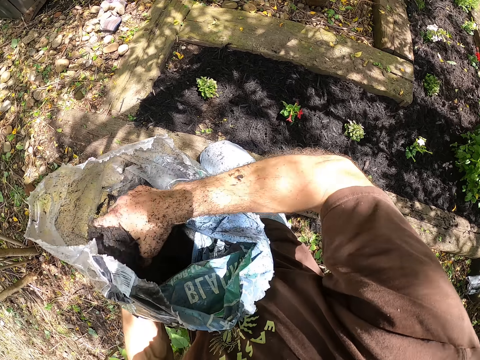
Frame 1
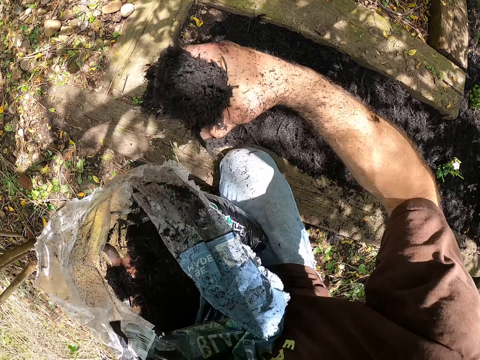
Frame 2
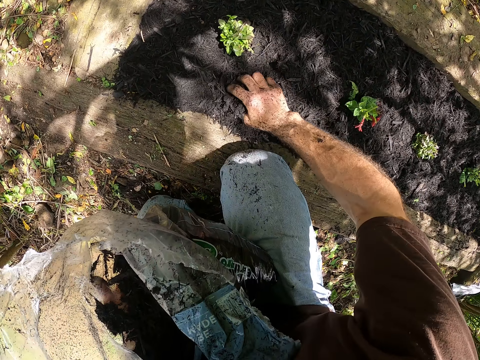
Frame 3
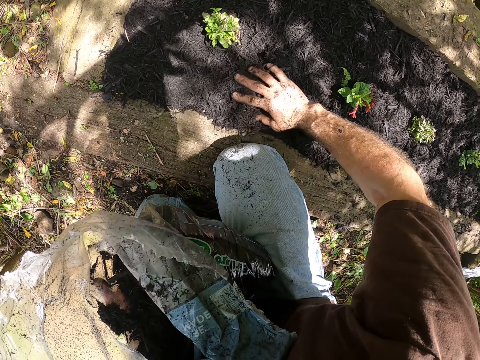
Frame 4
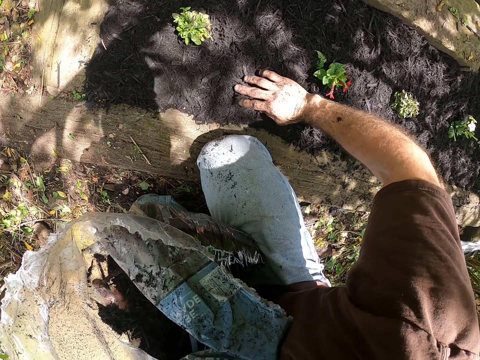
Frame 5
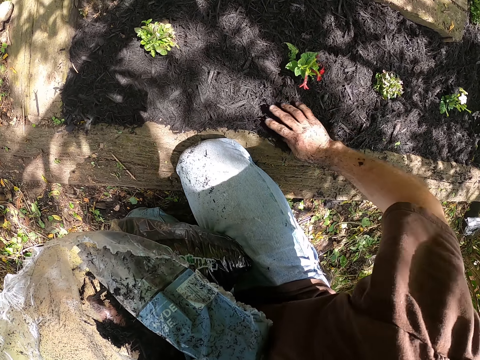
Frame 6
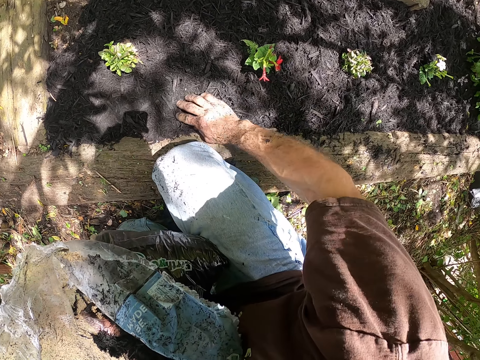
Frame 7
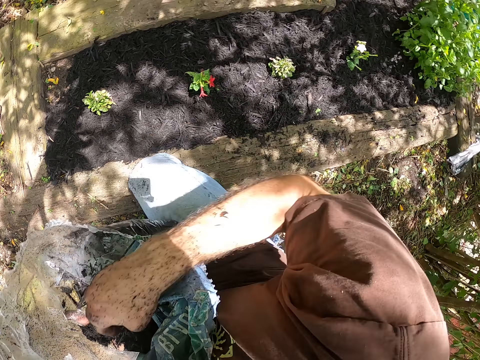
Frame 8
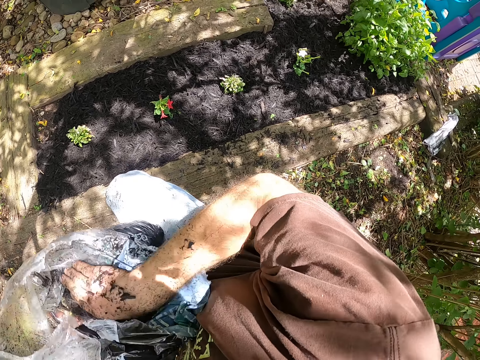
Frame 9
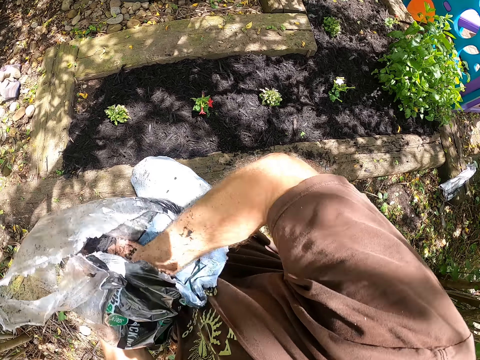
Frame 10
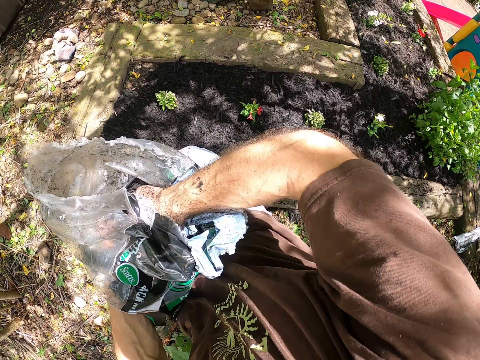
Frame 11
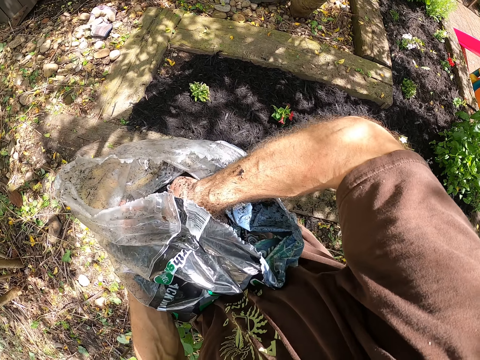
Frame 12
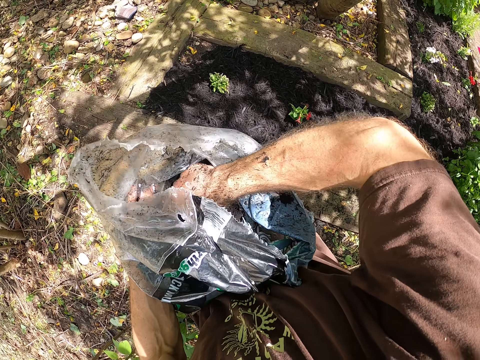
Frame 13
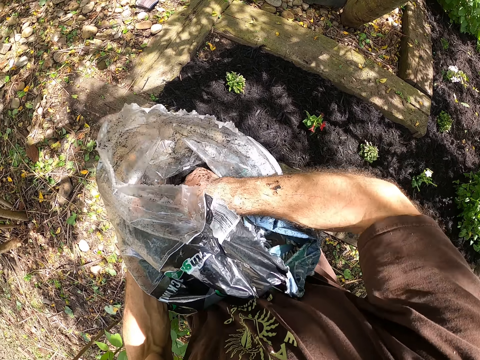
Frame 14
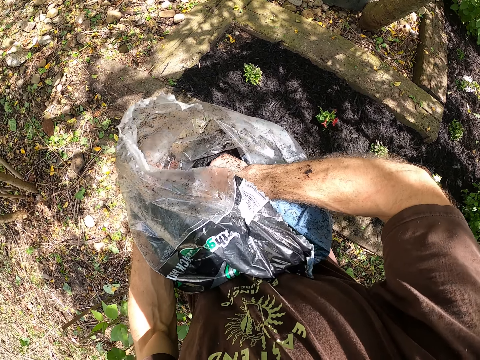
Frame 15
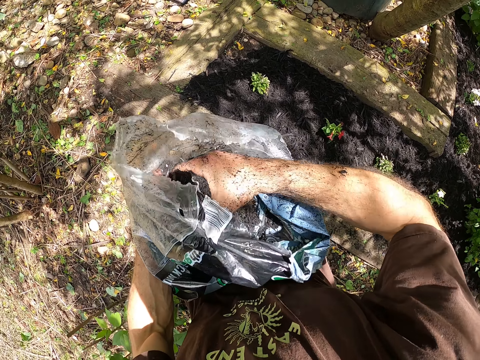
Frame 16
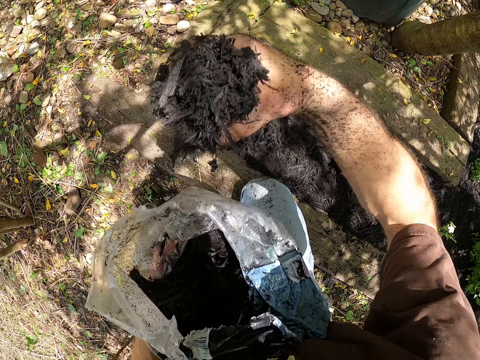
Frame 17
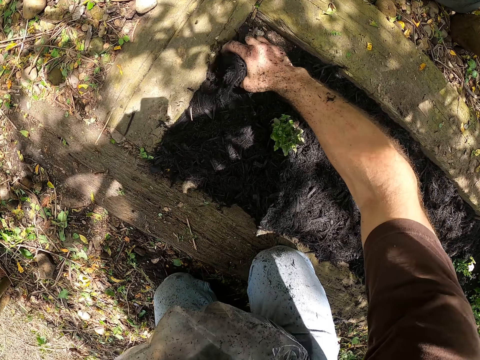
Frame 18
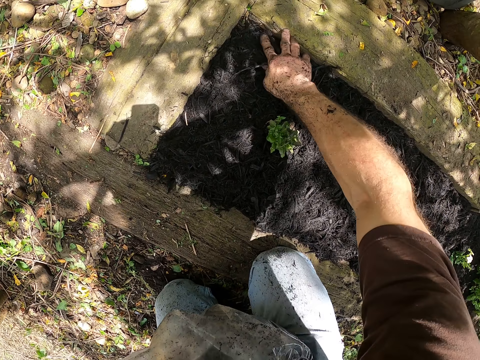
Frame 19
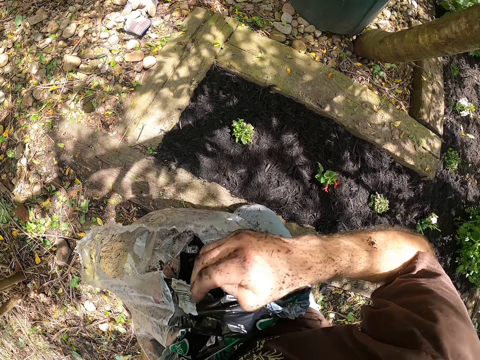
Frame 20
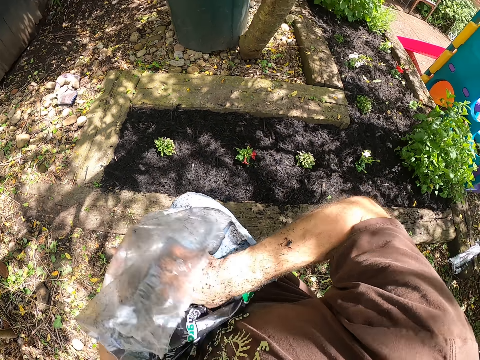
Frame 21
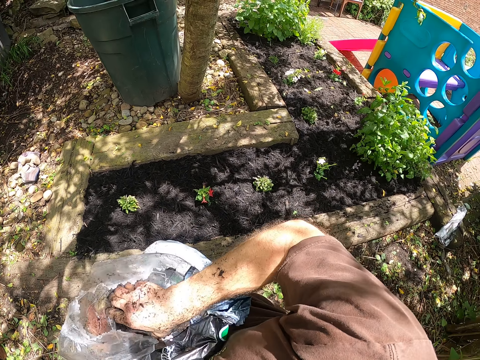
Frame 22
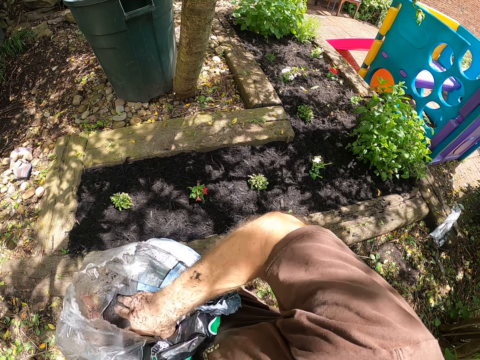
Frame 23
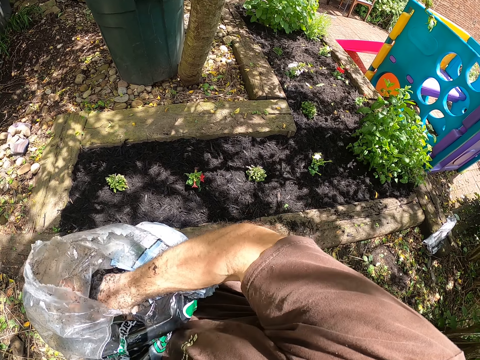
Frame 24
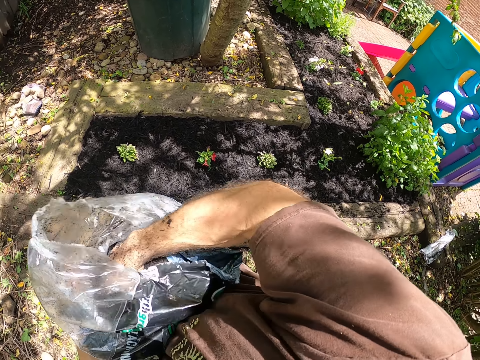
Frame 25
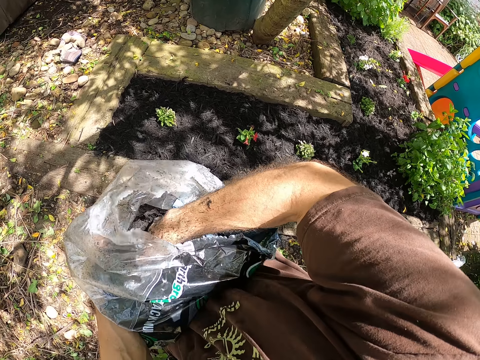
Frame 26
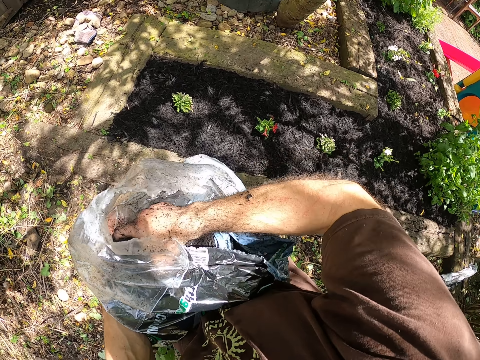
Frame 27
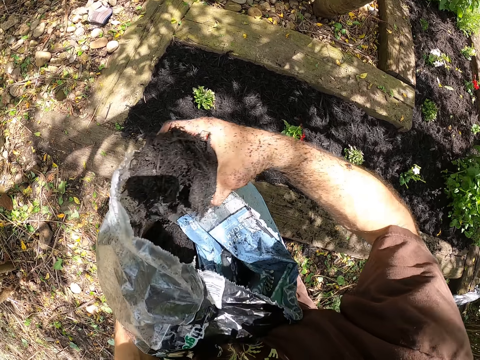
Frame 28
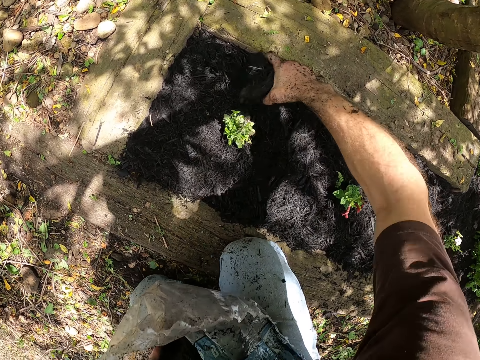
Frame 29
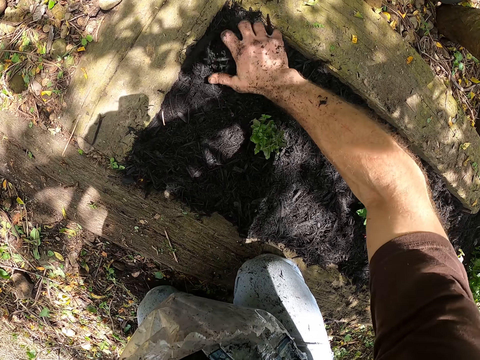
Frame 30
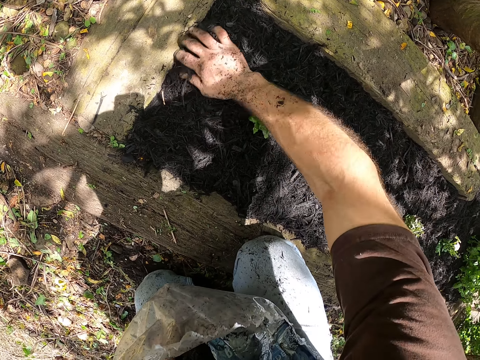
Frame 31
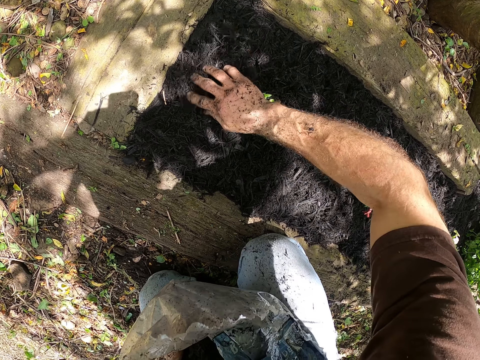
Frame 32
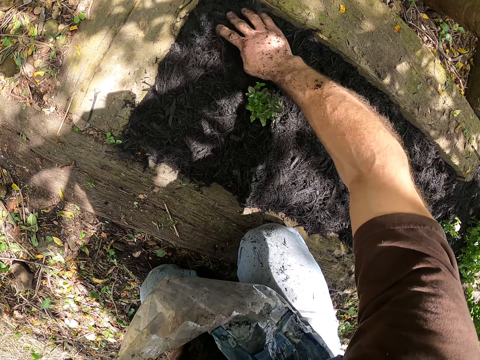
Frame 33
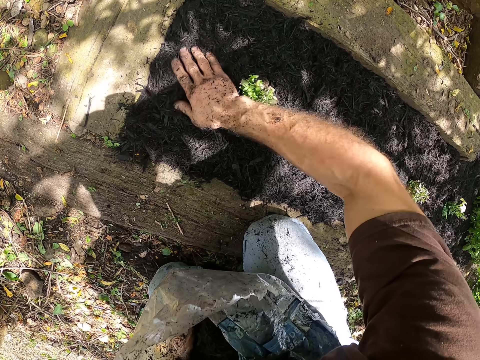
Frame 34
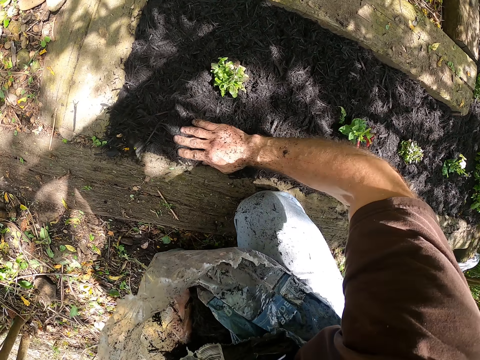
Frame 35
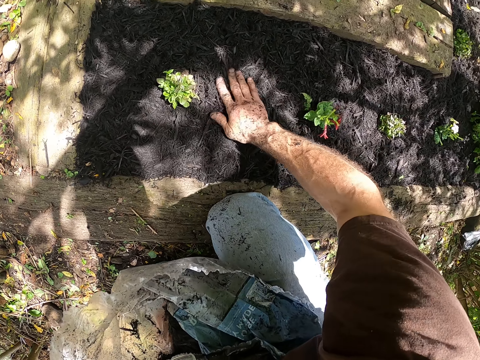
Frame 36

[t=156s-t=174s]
The camera wearer dresses the fertilizer or manure with his hands on the ground. He takes the manure. He scoops the fertilizer from the bag to the ground. He spreads the manure on the plant, takes the manure, and spreads the manure on the plant.

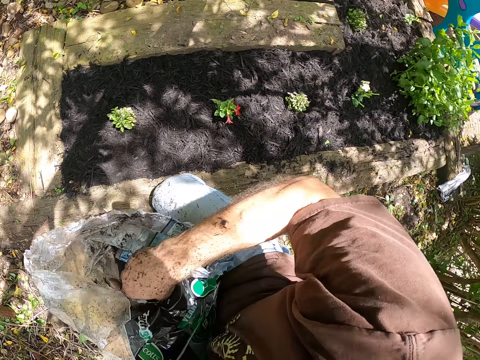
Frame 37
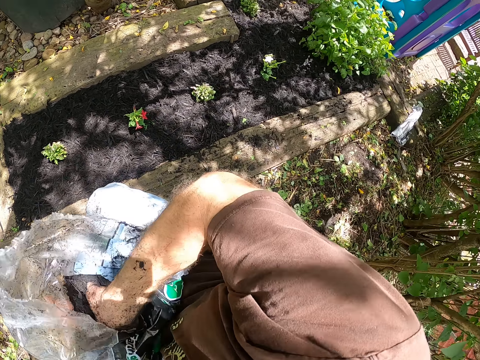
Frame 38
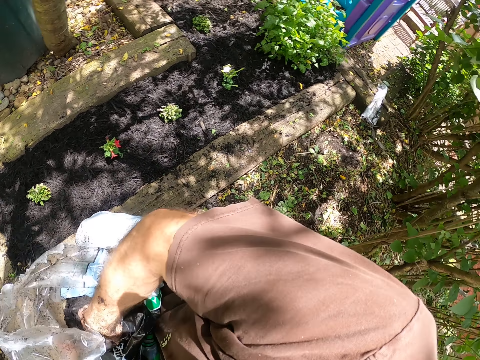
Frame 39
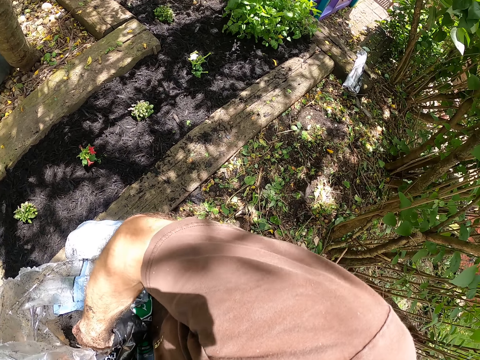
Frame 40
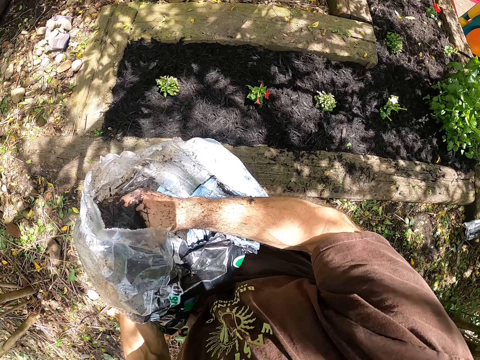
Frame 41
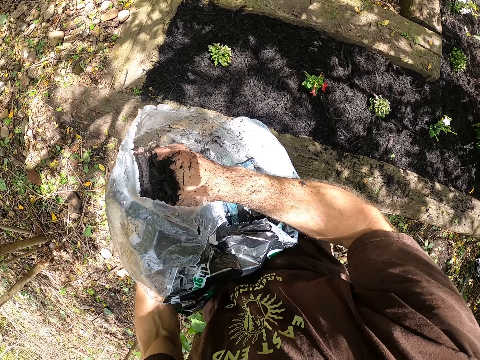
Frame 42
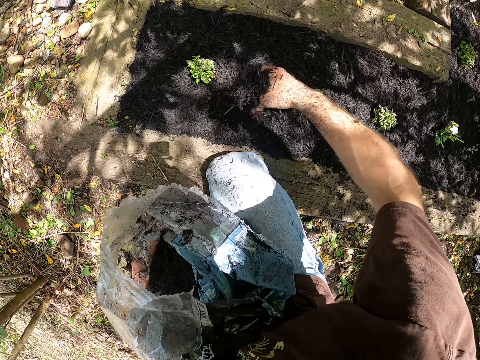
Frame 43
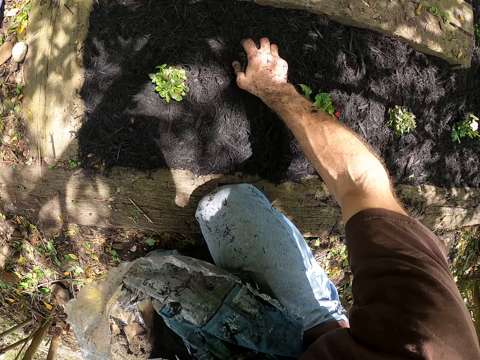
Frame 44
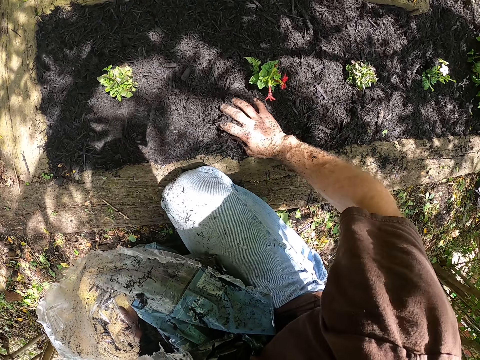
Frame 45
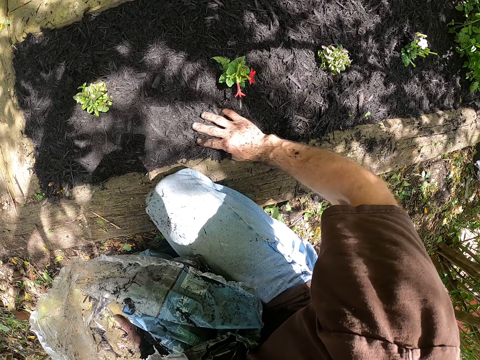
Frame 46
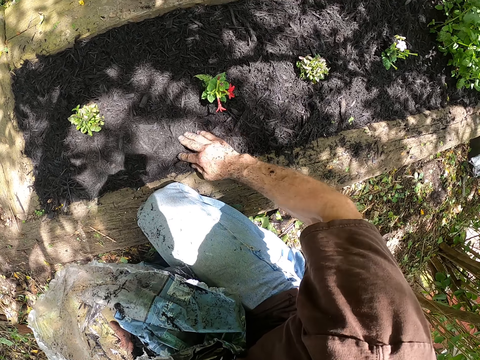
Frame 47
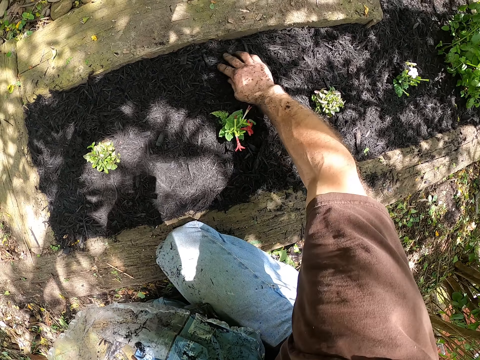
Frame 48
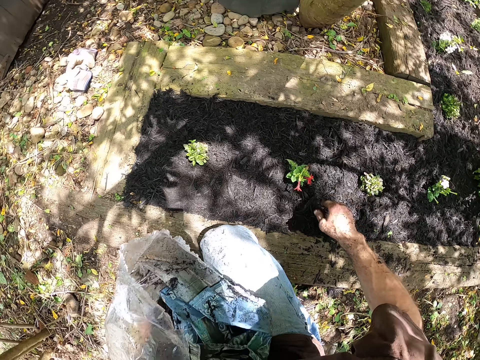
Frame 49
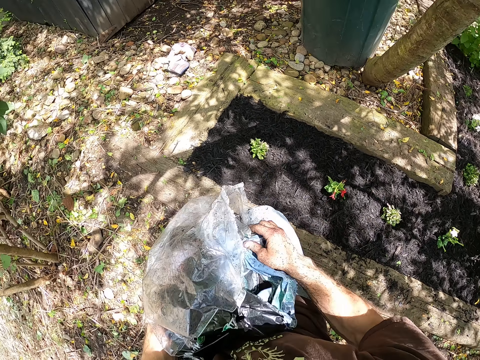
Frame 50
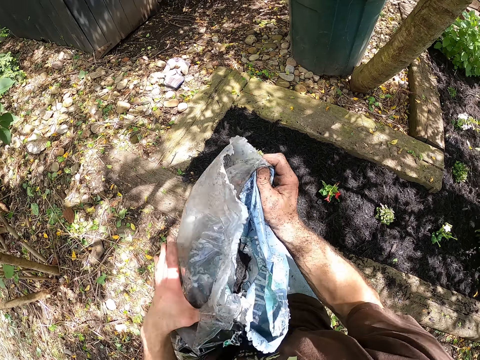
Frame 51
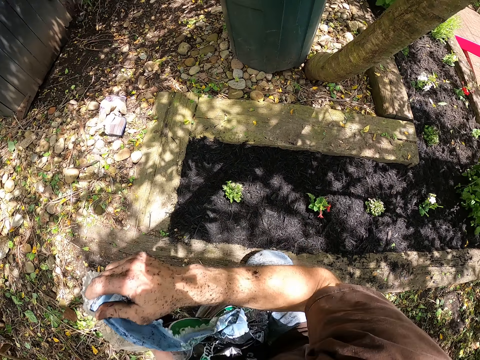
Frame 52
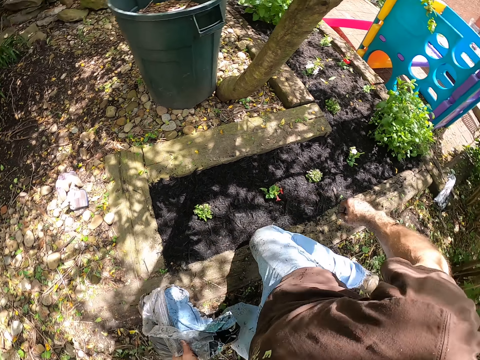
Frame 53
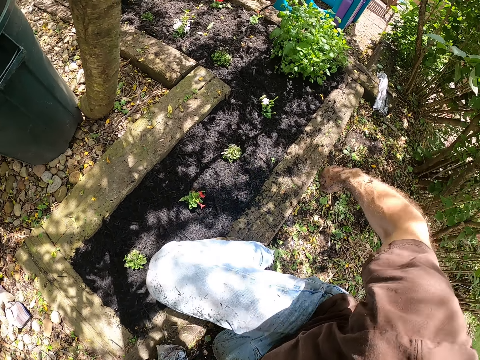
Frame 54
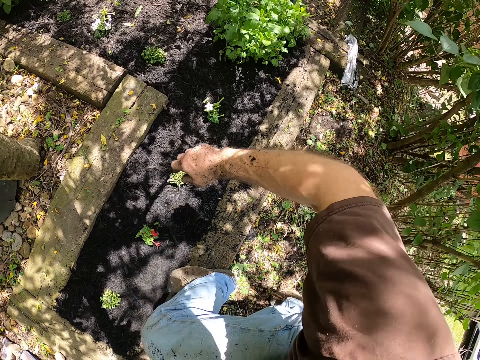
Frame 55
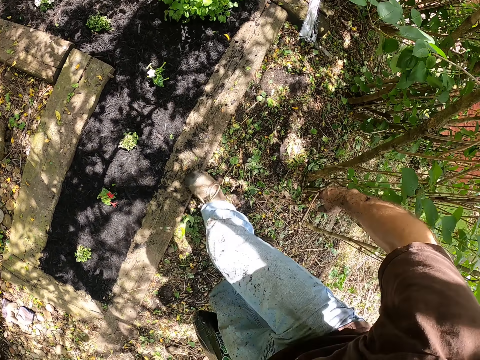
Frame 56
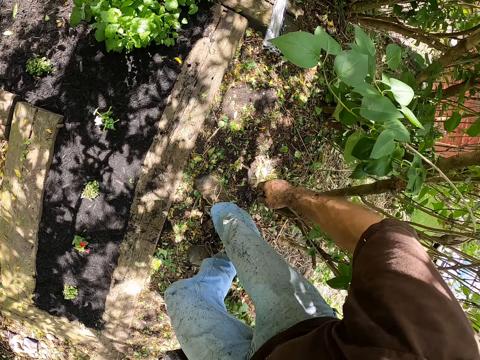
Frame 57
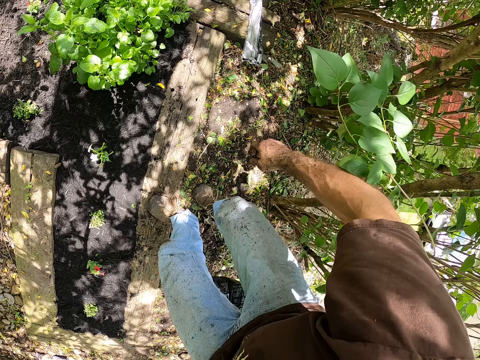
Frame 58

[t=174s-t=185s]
The camera wearer takes the manure, spreads the manure on the plant, and stands up on his feet.
